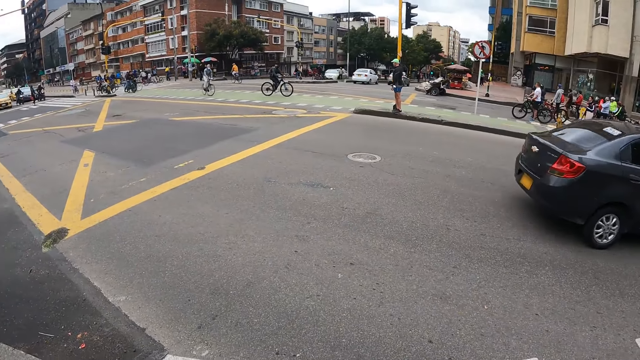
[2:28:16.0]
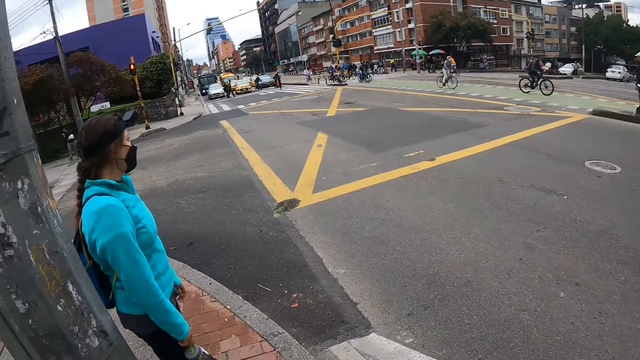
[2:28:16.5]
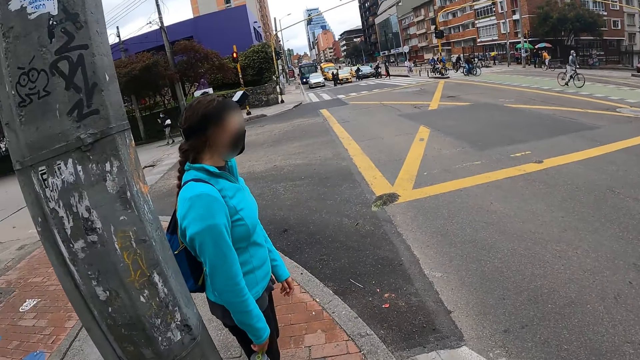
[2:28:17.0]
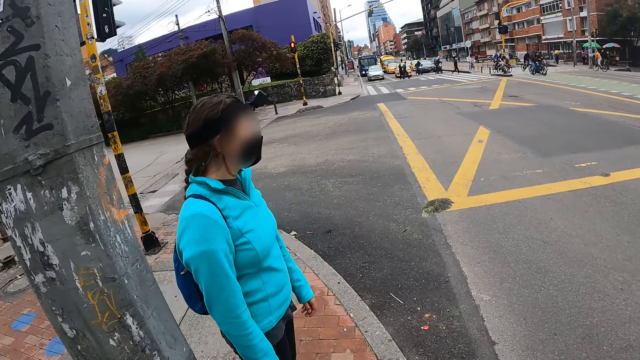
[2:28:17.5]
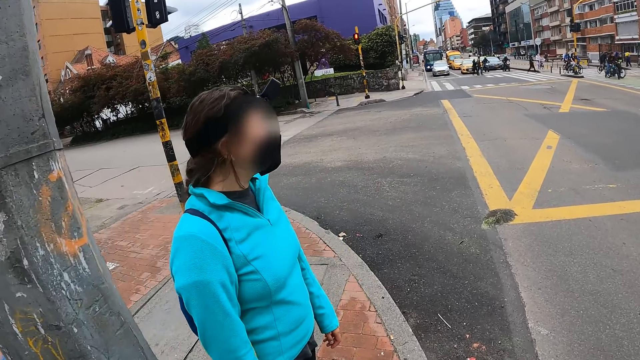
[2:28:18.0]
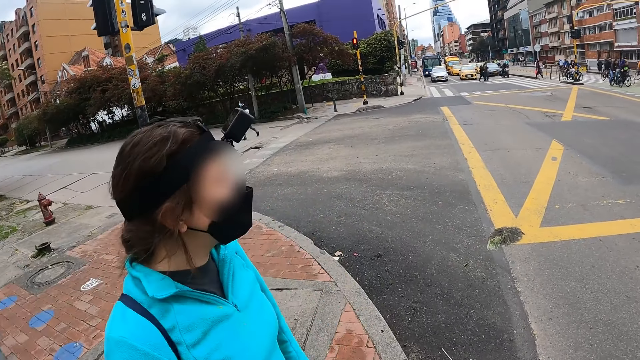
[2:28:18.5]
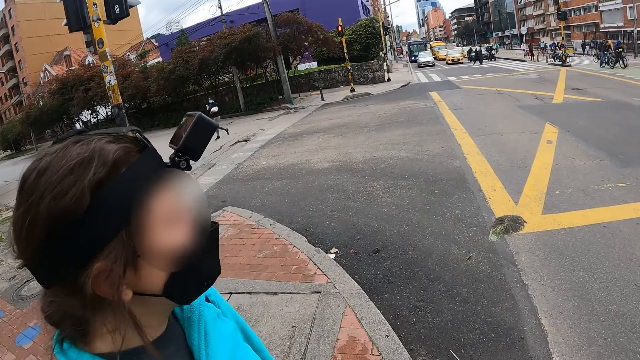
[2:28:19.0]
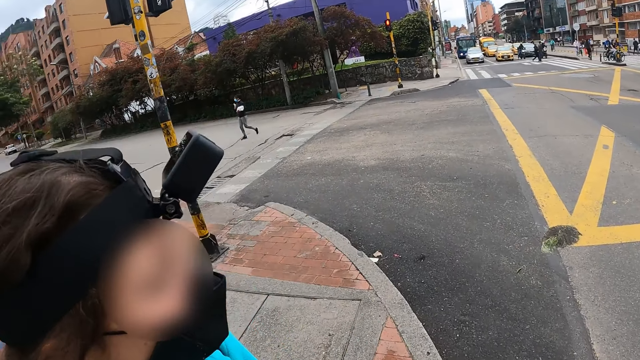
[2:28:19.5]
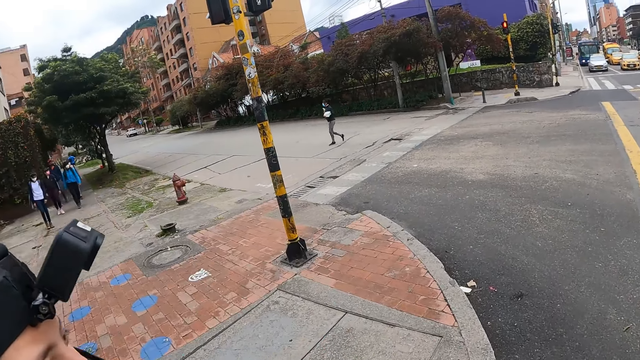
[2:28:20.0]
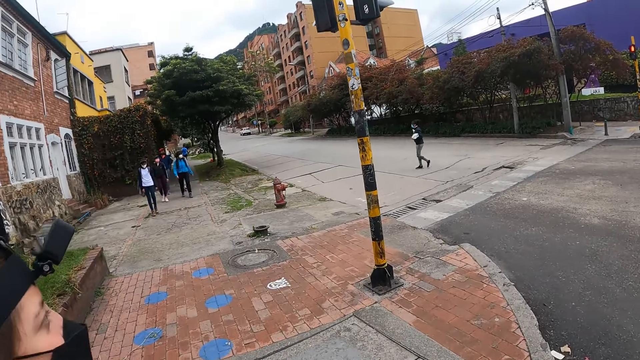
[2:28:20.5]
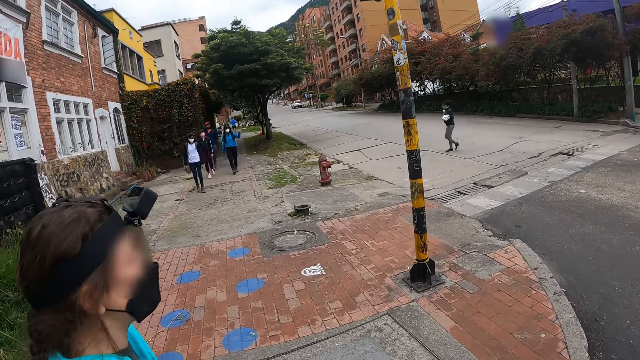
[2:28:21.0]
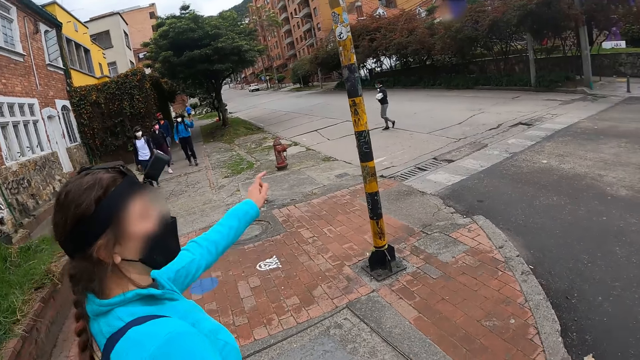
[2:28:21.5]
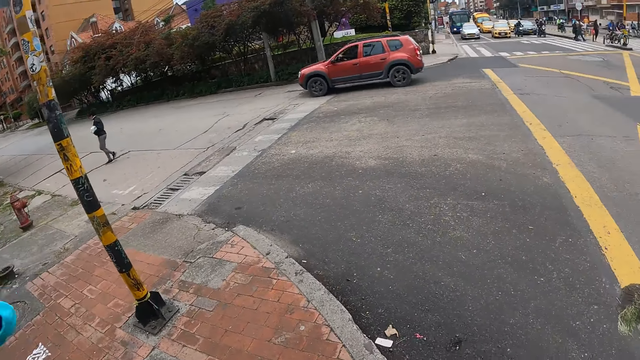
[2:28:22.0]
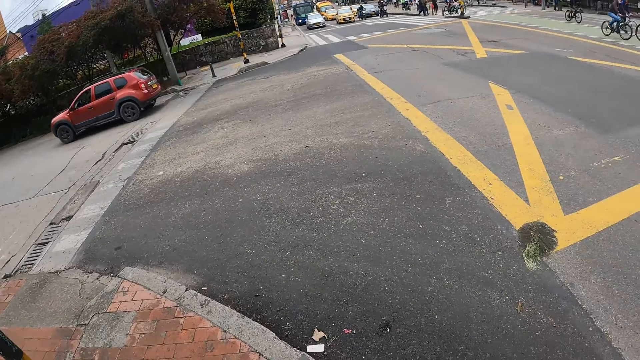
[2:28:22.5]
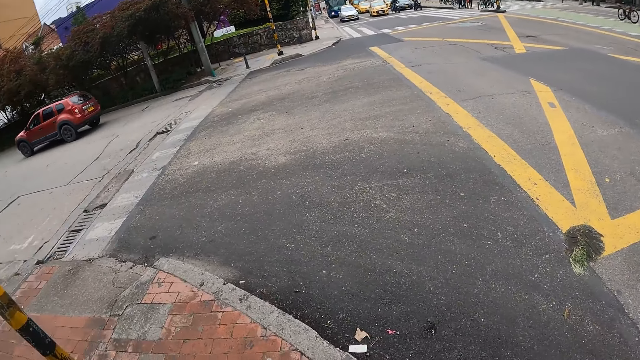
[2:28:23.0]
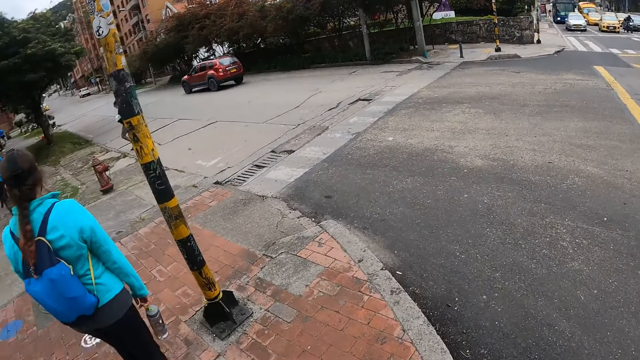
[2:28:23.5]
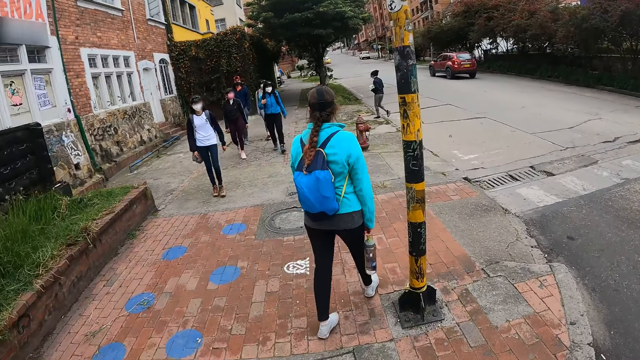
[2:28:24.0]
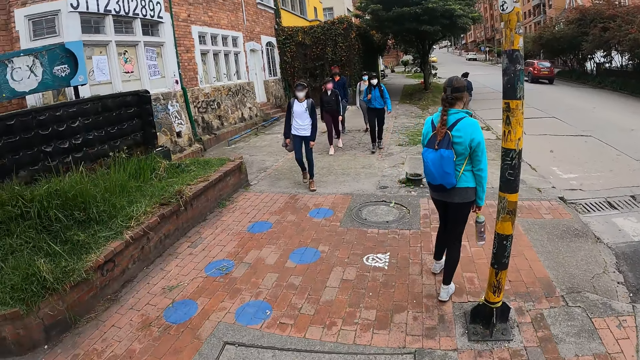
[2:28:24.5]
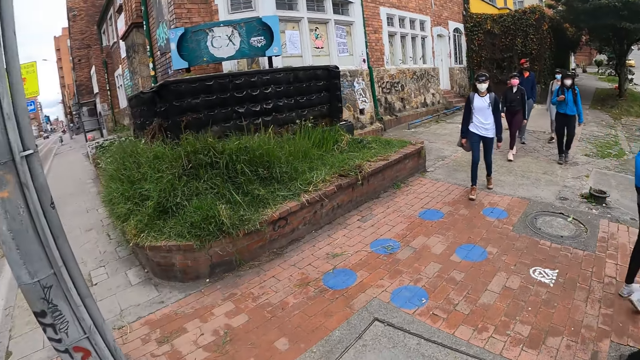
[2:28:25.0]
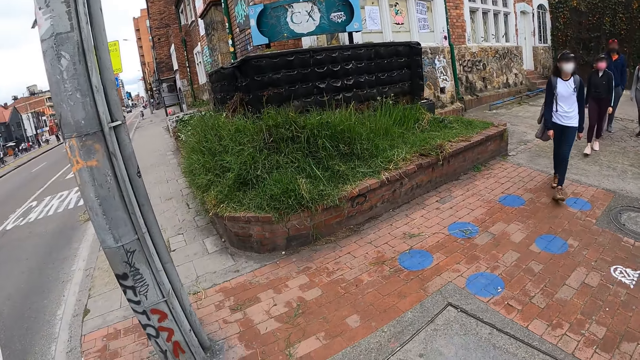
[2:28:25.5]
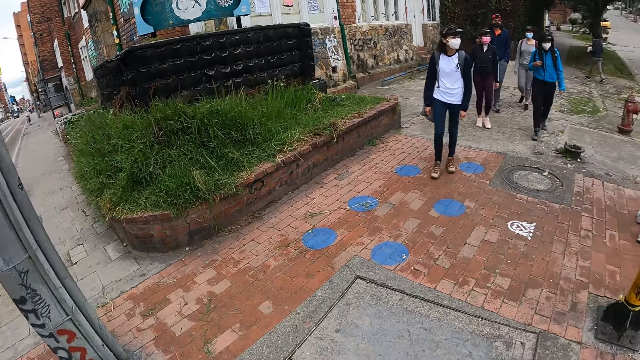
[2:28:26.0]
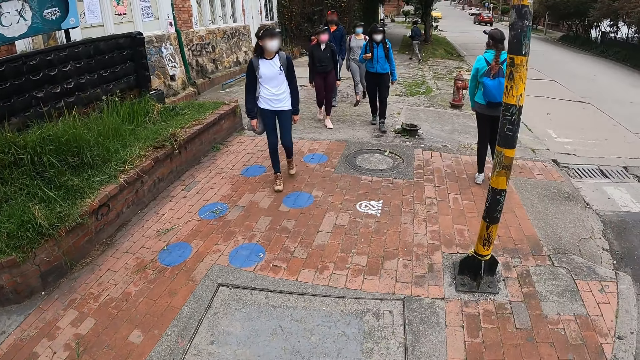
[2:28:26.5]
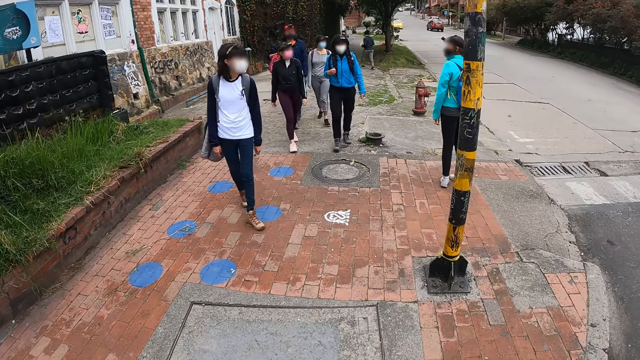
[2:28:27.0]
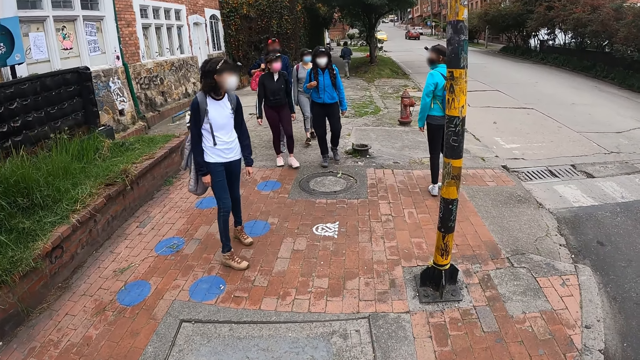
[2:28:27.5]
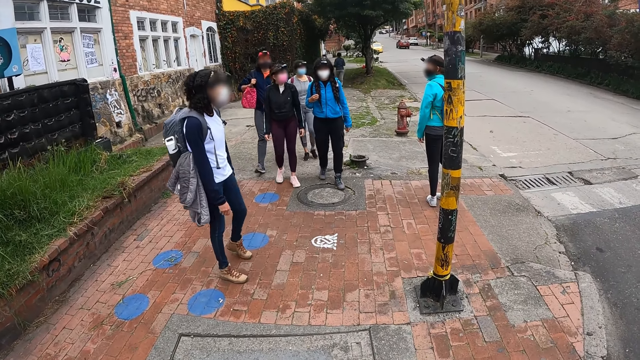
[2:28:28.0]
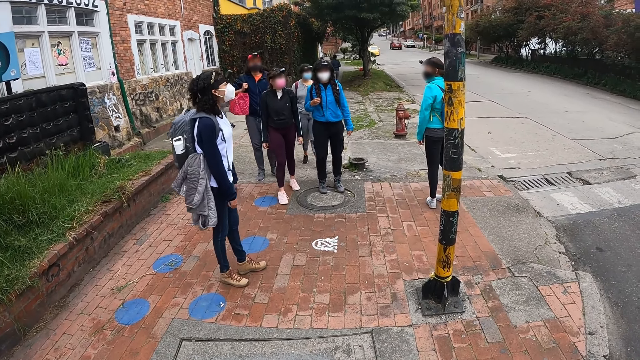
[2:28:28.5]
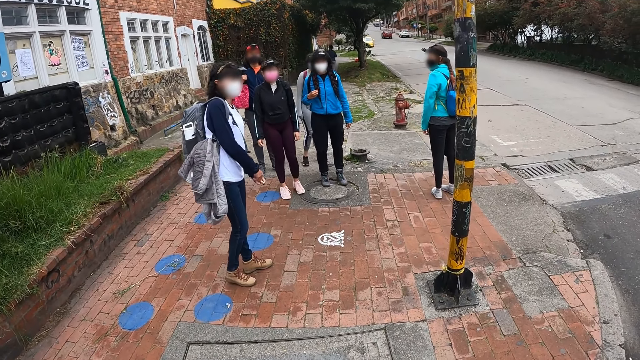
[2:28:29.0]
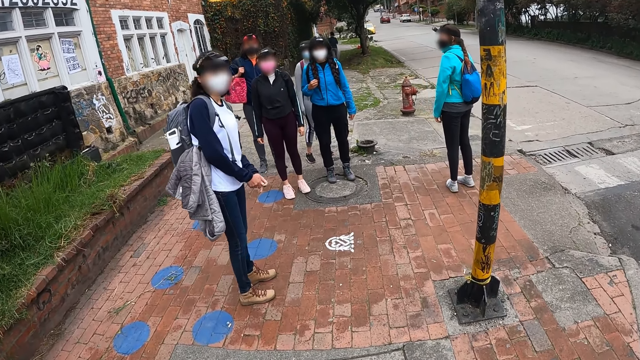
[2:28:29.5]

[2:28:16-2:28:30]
The camera wearer stares at a lady. A woman walks across the walkway. Another woman walks across the walkway. A third woman walks across the walkway. A fourth woman walks across the walkway. The woman from before points her left hand forward. The camera wearer stands beside the road. The third woman pulls her hair with her right hand.

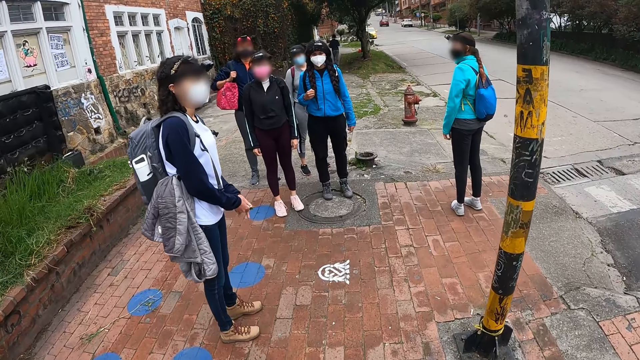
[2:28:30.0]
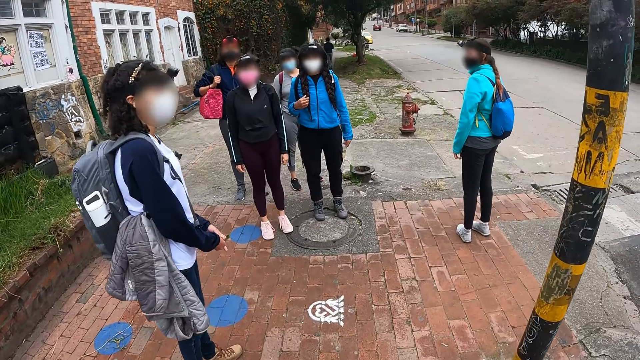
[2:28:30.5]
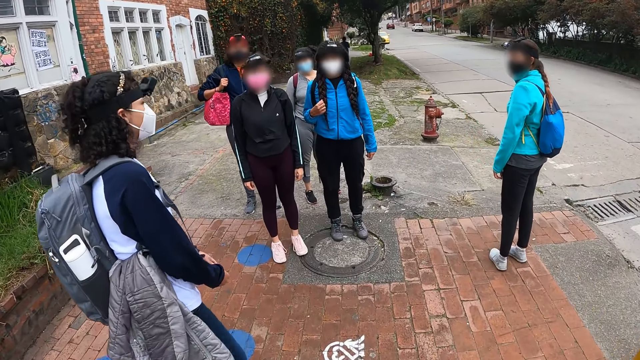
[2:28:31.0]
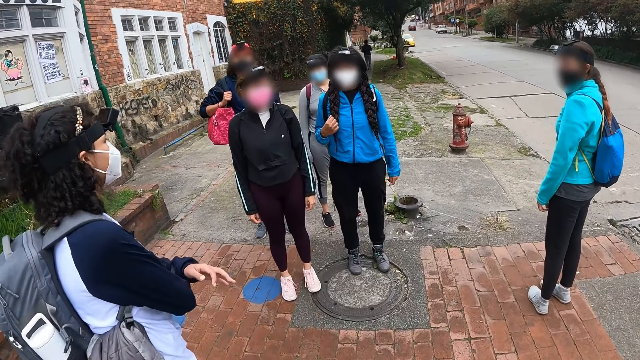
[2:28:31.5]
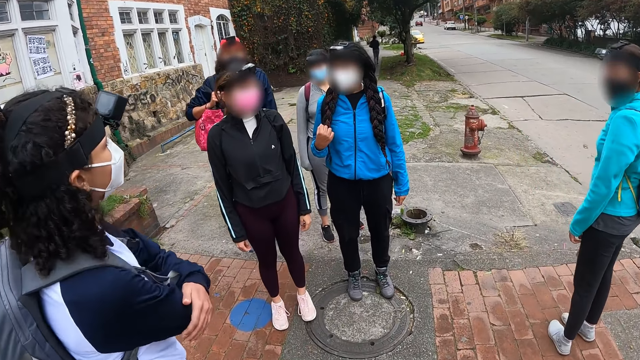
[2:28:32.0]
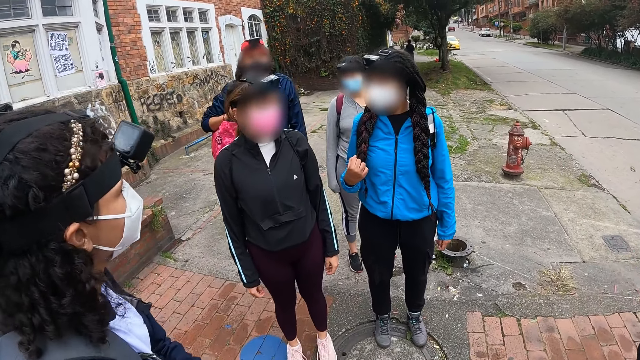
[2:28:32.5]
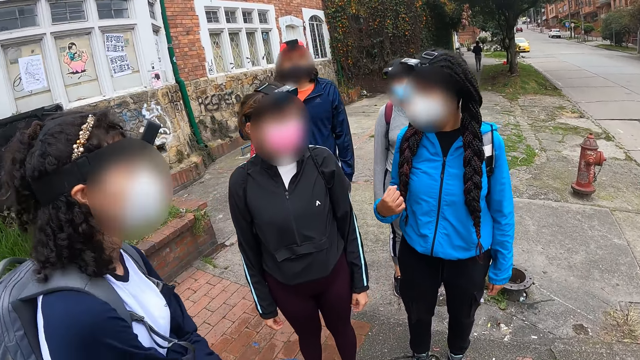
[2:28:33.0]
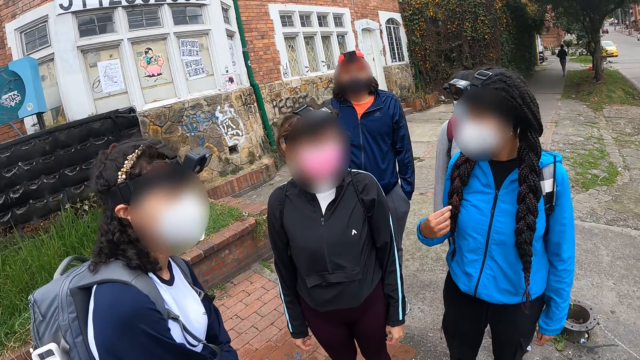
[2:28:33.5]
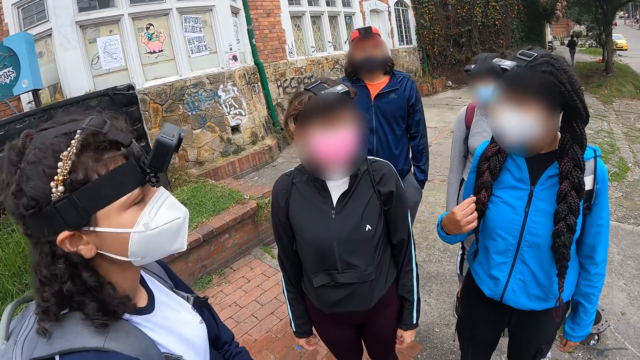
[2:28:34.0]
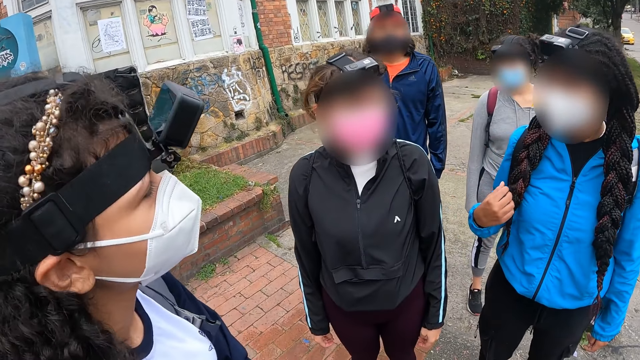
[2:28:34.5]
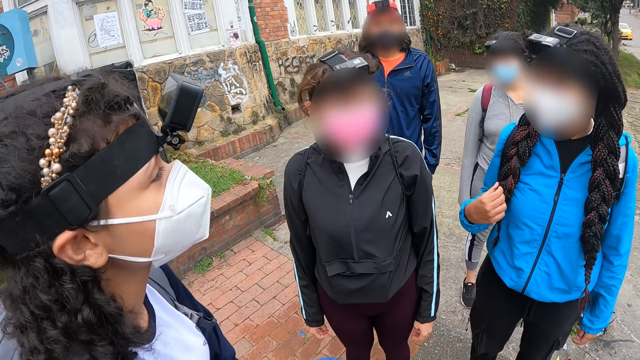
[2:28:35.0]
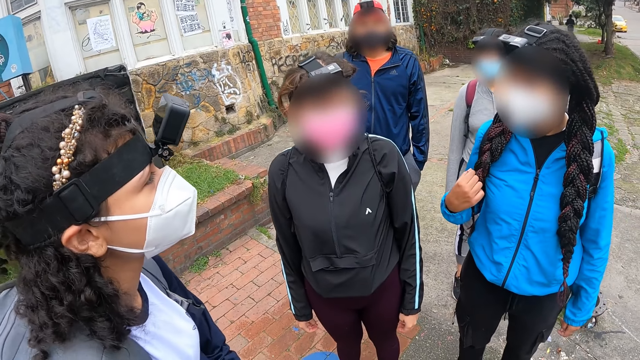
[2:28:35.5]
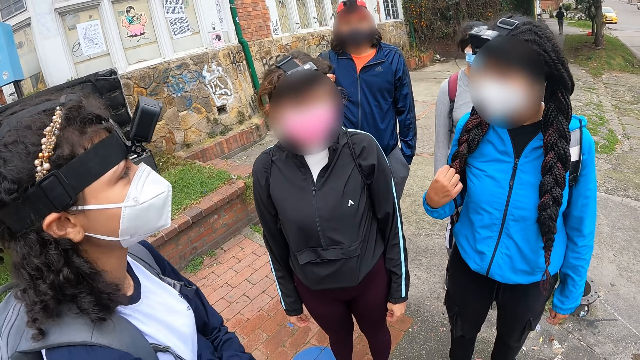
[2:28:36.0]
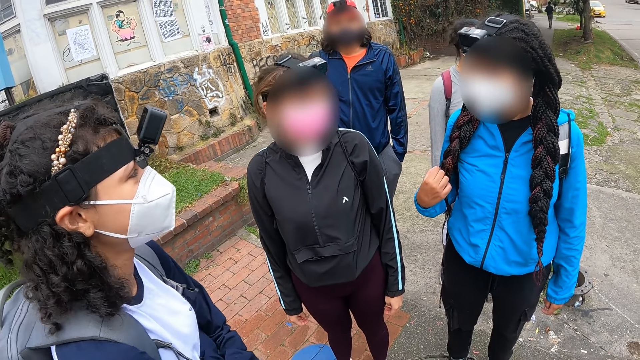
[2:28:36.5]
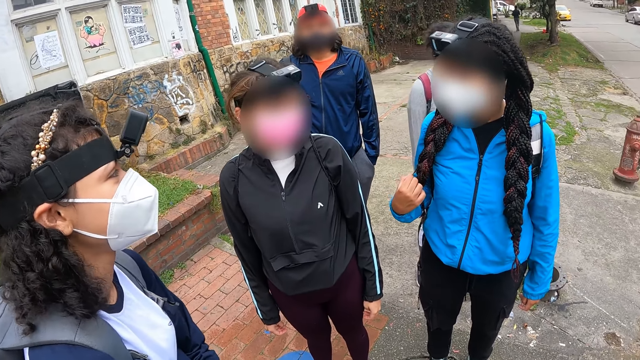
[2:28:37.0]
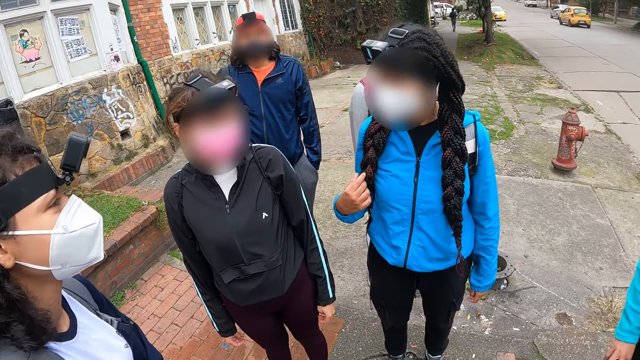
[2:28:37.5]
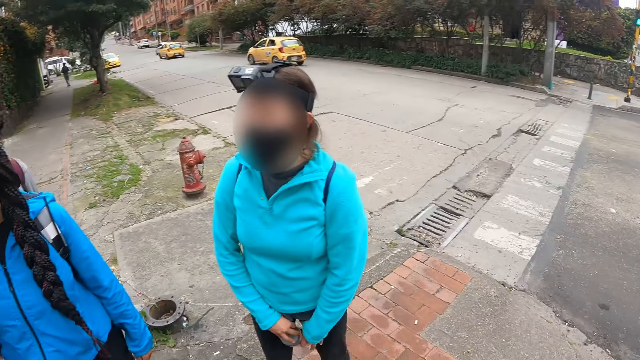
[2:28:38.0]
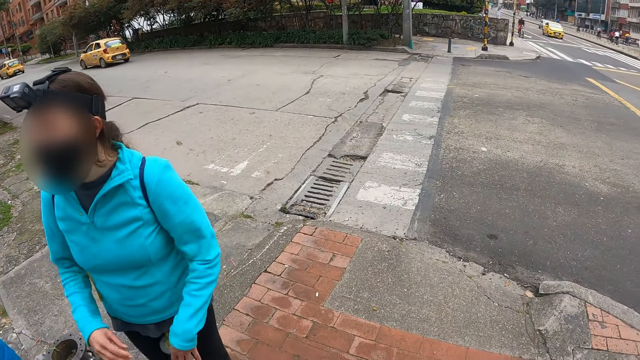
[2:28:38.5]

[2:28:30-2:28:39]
The woman folds both her hands.
